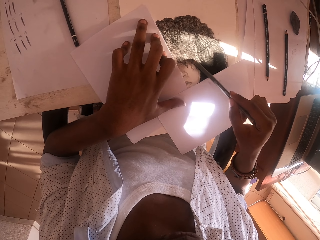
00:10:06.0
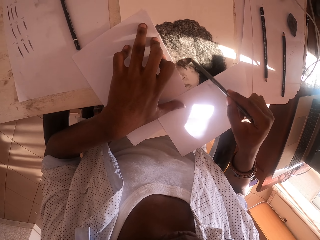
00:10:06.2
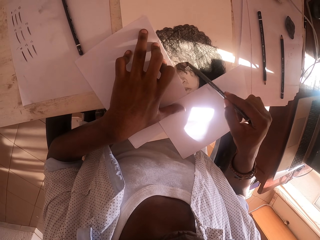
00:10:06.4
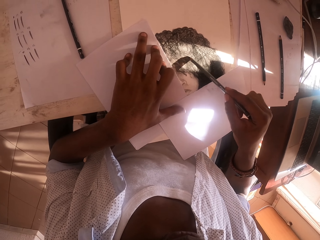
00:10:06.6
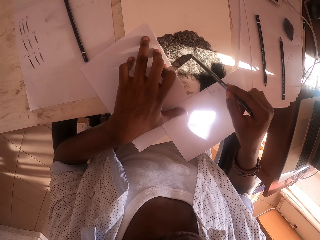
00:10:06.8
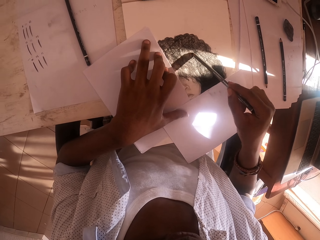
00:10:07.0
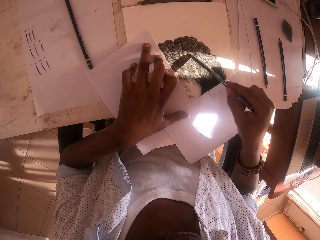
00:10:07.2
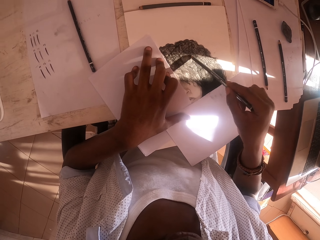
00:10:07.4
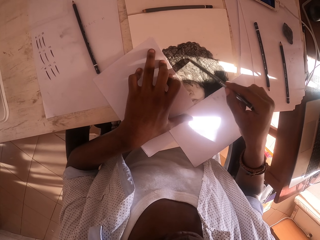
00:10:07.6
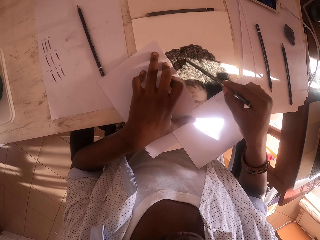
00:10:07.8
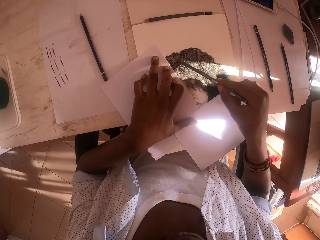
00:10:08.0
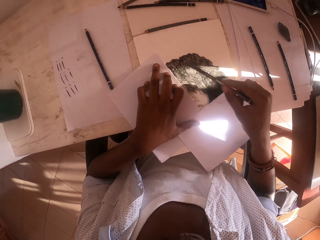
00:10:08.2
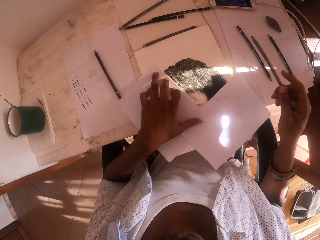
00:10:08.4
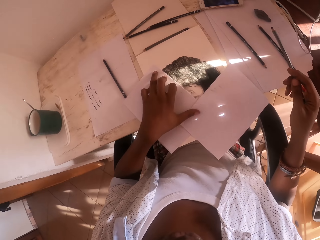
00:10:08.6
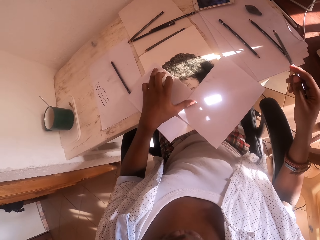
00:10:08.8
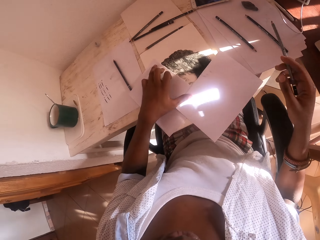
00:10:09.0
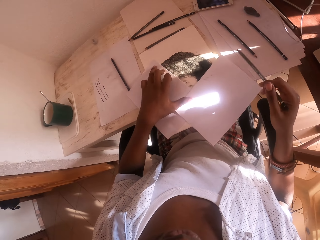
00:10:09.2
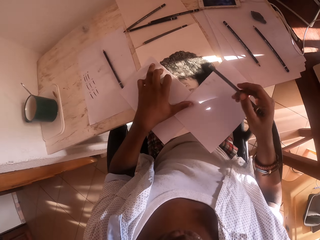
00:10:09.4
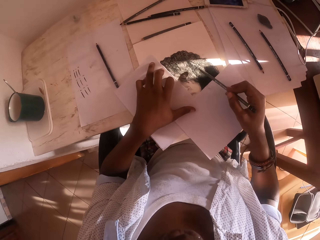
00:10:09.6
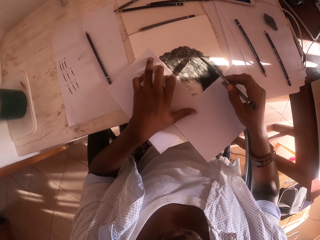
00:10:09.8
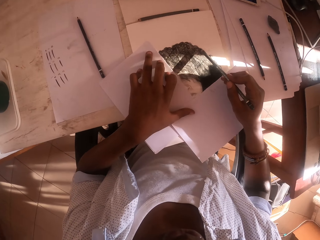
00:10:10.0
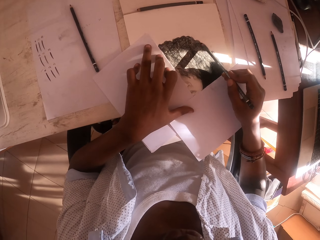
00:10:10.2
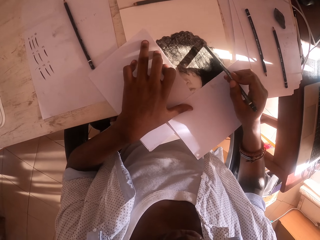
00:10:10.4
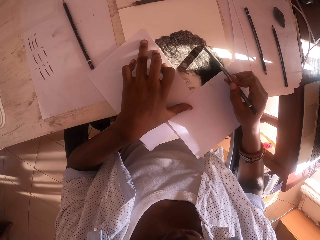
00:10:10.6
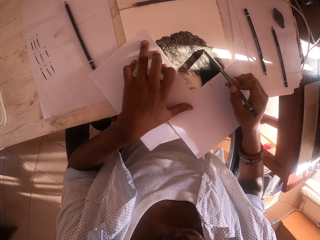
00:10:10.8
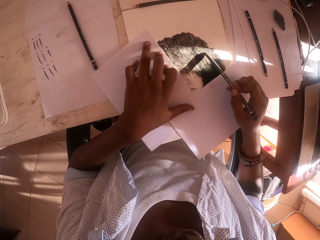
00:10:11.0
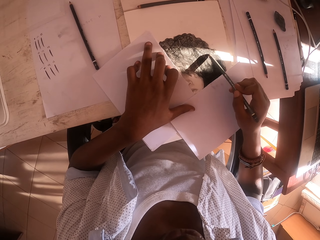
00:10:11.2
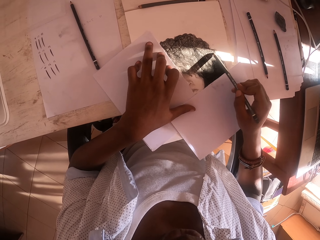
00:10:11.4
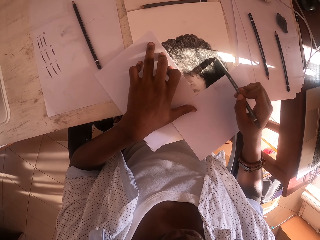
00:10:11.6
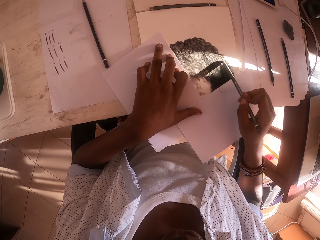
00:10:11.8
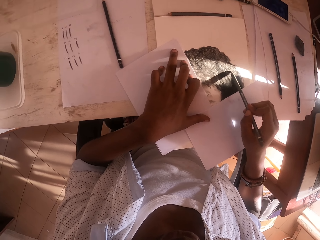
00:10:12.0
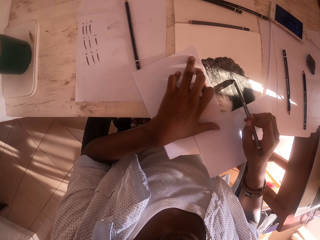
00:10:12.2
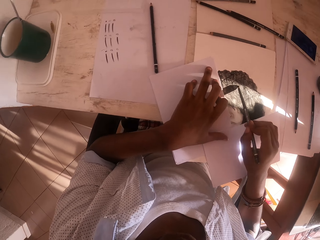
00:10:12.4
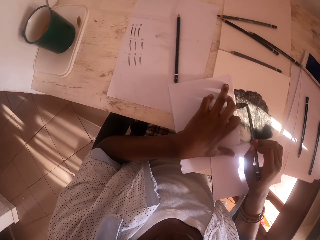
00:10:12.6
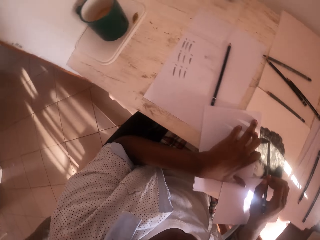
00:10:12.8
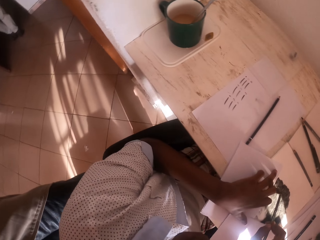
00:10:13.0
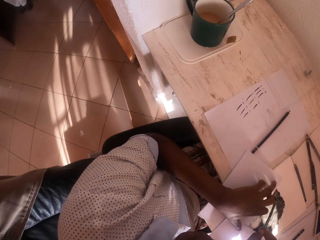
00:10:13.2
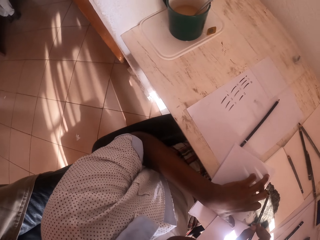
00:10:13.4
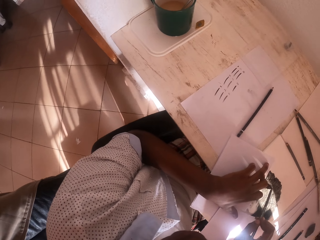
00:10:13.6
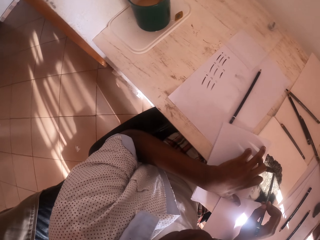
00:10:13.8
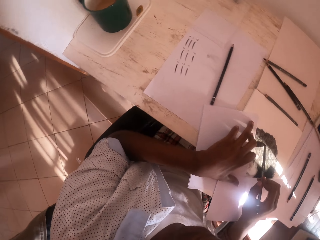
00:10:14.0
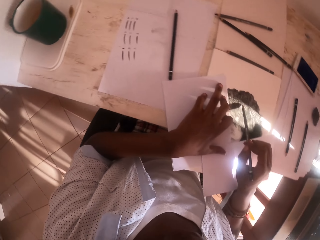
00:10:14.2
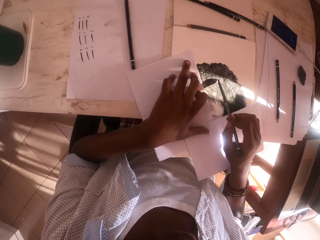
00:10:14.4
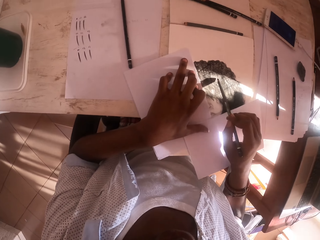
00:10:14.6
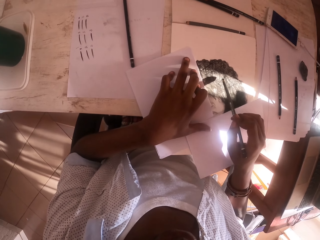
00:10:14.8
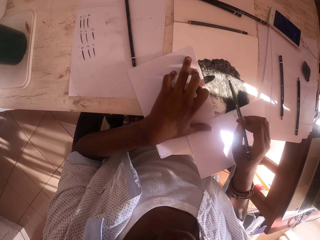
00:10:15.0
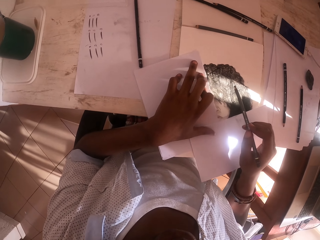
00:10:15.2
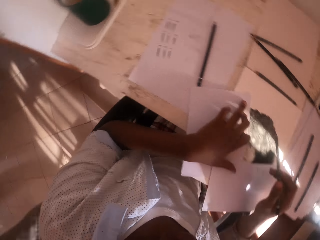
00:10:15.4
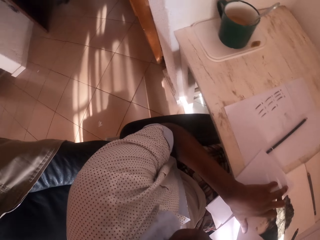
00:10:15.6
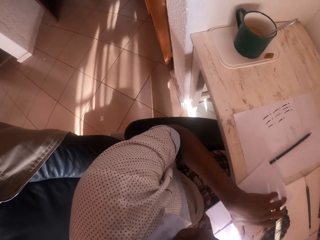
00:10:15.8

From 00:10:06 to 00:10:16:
The camera wearer lifts his right hand. He shades on a drawing paper with an artist pencil. He looks around the living room. He lifts his right hand.

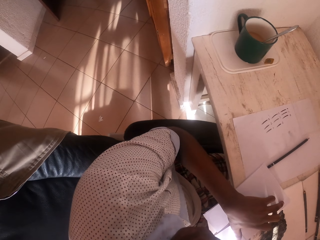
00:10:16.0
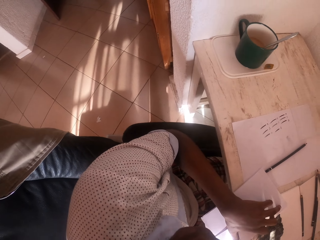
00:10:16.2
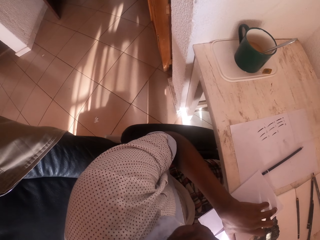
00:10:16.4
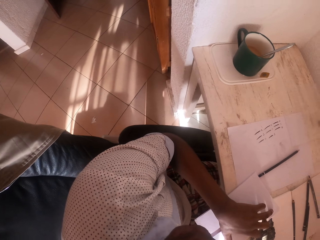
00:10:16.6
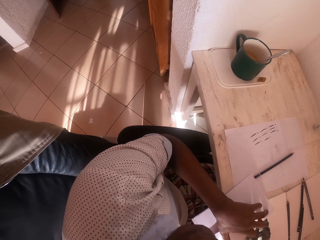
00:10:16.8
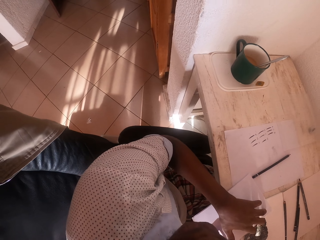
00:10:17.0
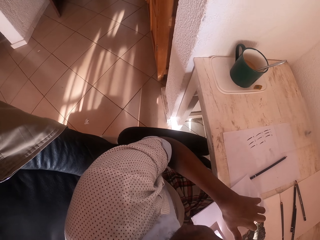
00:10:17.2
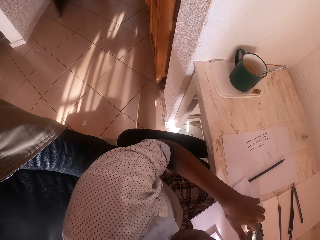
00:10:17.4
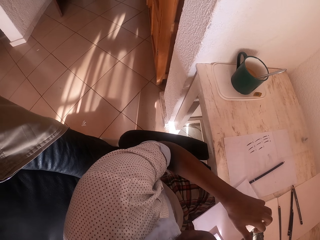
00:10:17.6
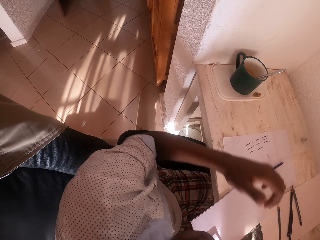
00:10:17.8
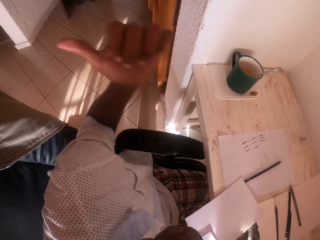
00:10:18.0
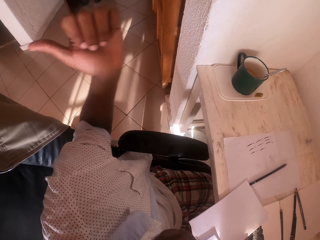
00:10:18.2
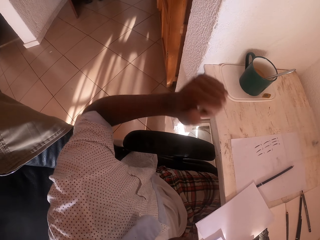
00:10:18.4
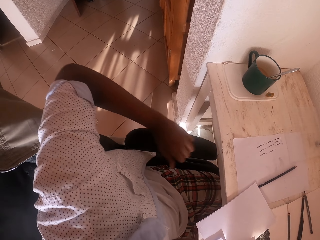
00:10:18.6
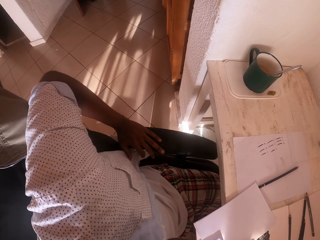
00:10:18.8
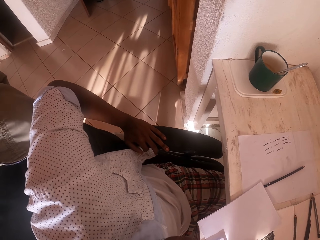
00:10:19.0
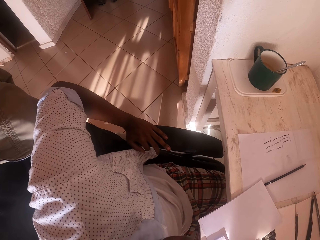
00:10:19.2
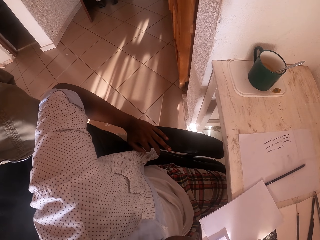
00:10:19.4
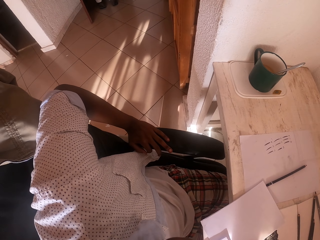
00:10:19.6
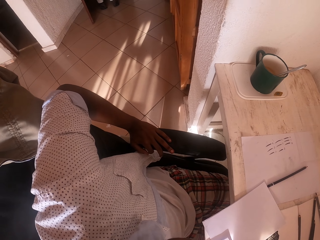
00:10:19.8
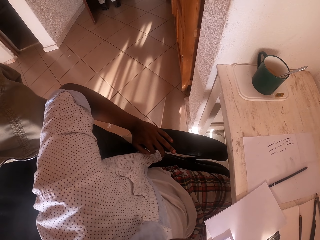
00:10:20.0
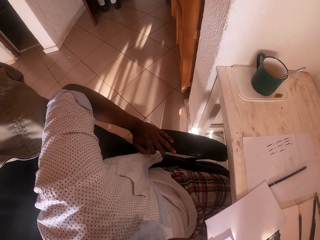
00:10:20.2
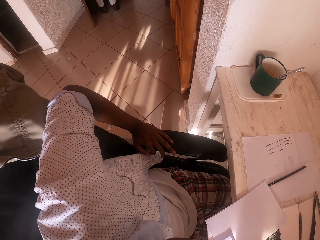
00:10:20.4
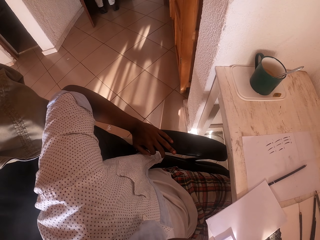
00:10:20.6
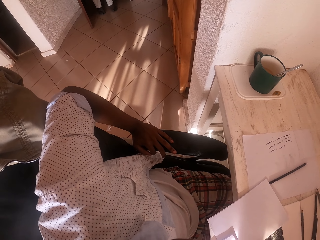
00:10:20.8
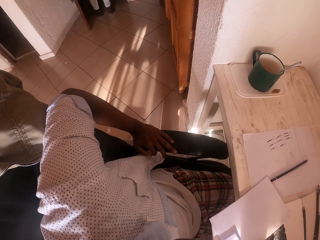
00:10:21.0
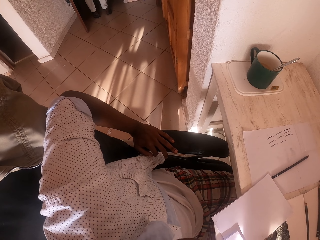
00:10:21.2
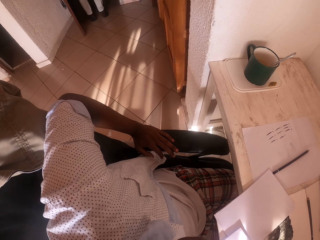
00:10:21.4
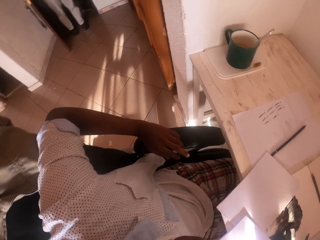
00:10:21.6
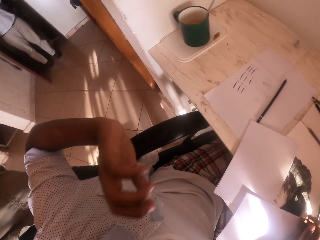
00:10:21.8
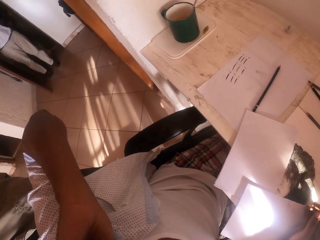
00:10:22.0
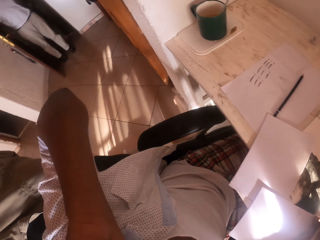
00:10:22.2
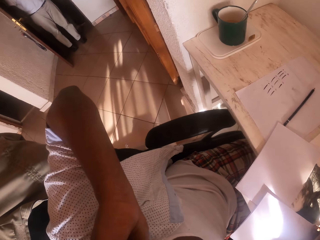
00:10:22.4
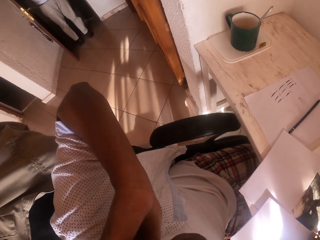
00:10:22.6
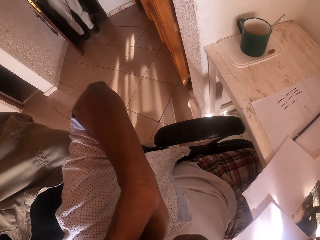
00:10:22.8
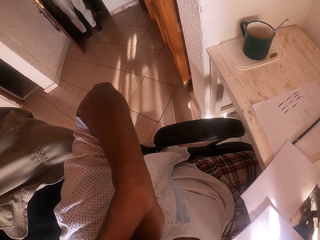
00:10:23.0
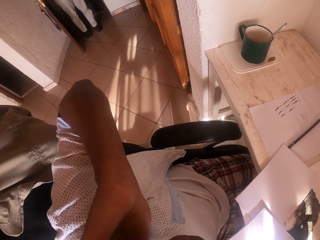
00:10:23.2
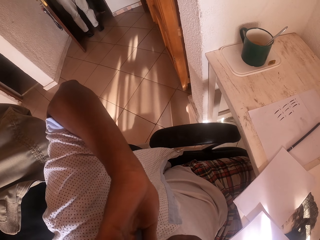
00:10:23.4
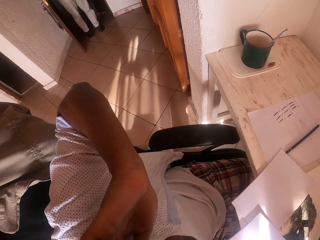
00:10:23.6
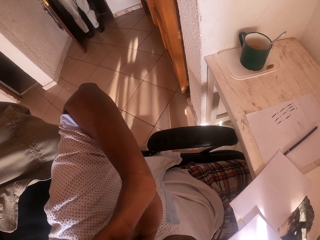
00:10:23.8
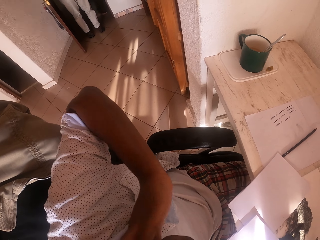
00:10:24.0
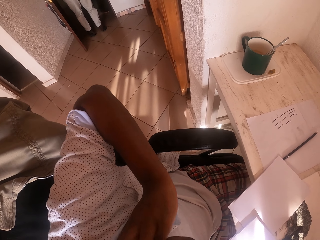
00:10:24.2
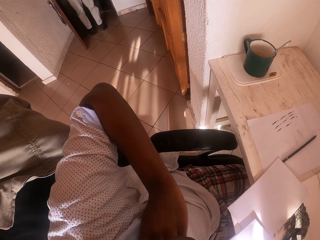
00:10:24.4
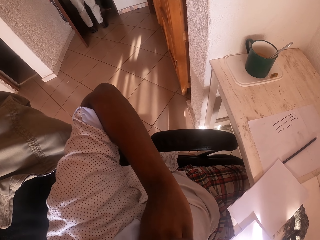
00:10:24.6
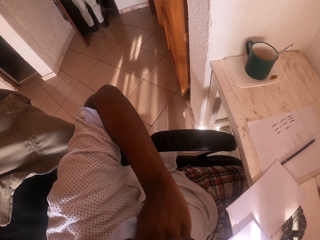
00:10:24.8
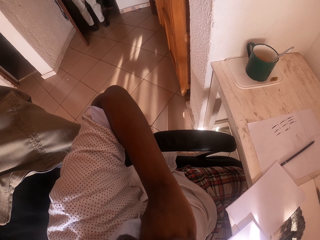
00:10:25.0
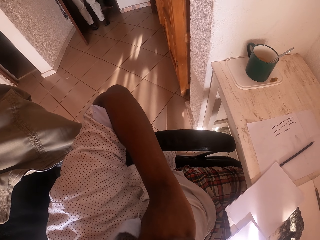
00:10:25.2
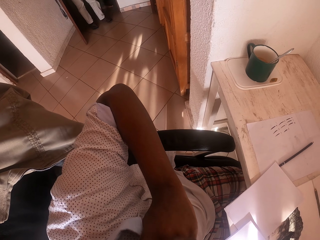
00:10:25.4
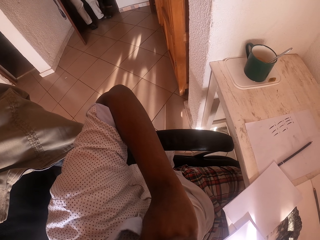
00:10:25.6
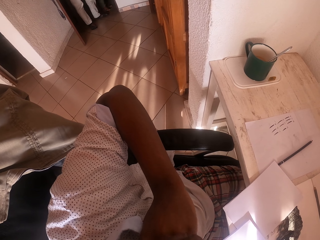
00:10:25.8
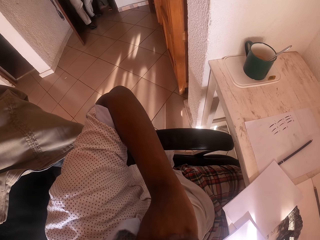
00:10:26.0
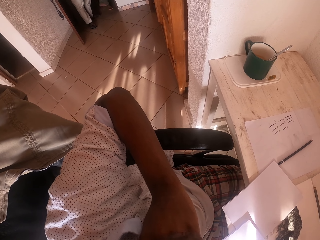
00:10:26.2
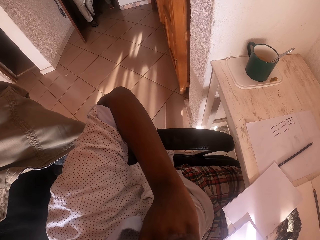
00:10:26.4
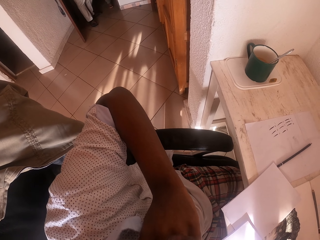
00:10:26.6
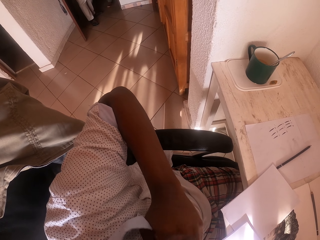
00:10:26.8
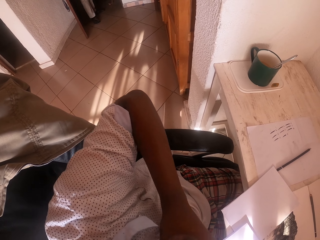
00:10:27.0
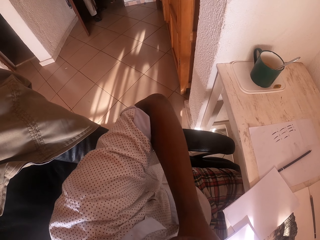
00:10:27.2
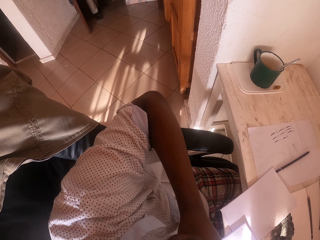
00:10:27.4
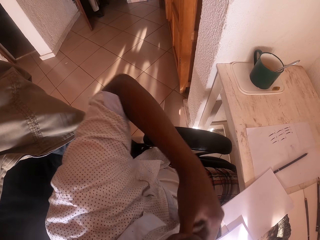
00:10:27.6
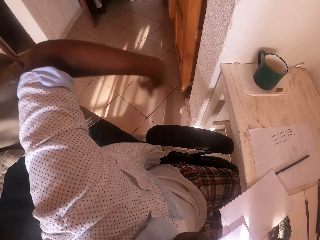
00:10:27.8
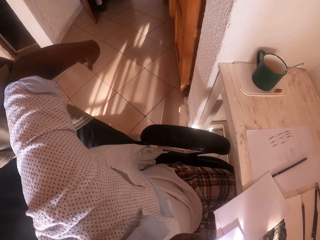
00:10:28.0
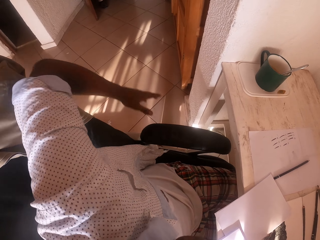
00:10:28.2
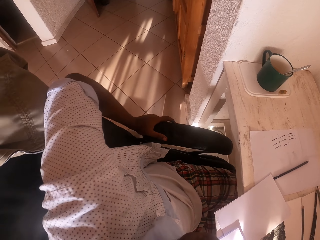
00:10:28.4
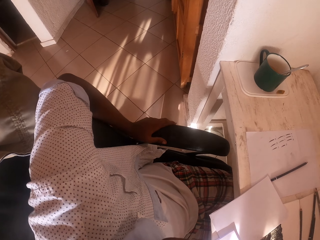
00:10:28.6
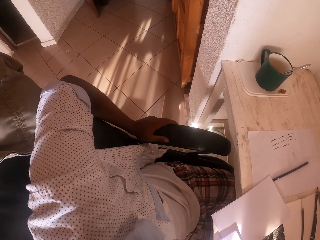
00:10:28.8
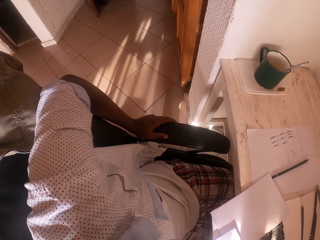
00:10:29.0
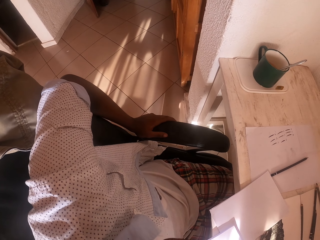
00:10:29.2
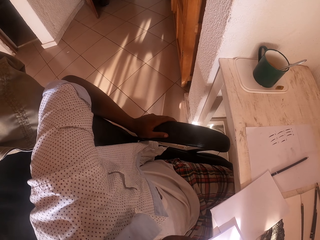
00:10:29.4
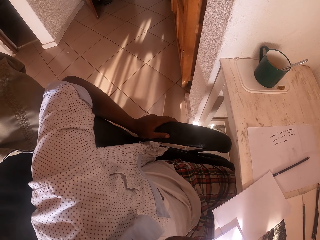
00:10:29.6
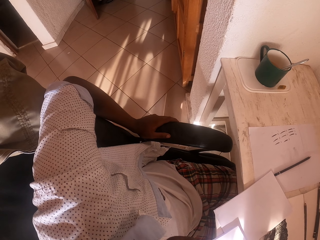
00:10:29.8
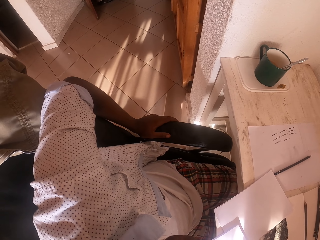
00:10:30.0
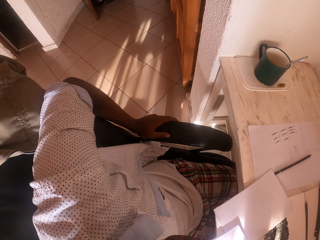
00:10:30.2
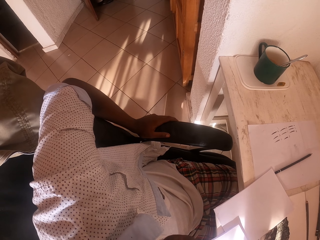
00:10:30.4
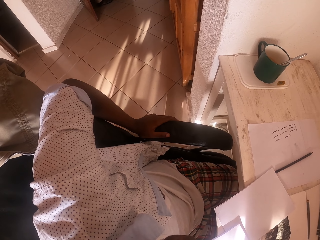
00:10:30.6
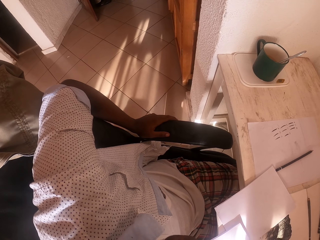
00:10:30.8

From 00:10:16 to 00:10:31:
The camera wearer looks around the room. He points at the back. He lifts his left hand. He holds a chair with his left hand. He looks around. He lifts his left hand towards his head. He touches the face. He holds the chair with his left hand.
